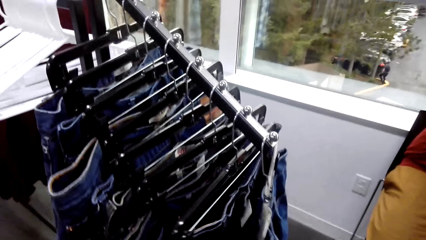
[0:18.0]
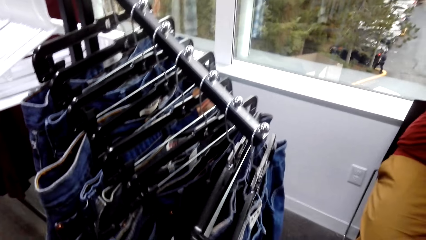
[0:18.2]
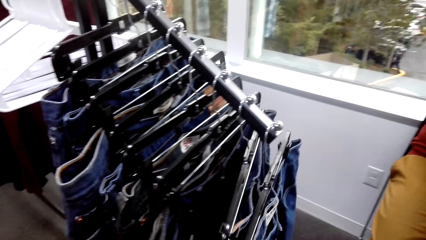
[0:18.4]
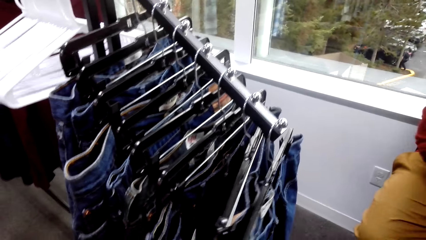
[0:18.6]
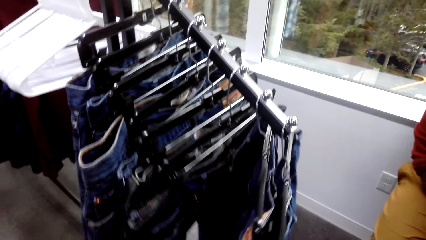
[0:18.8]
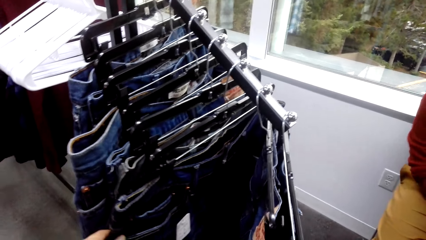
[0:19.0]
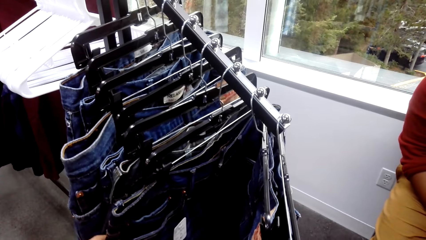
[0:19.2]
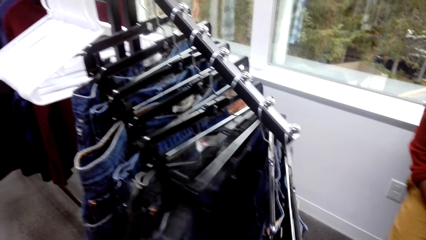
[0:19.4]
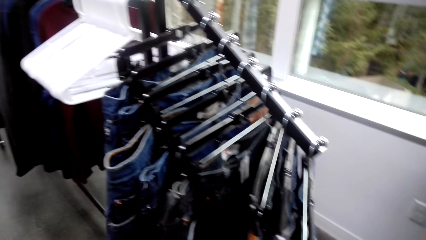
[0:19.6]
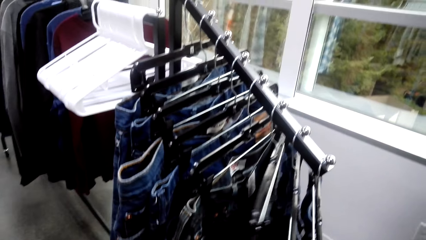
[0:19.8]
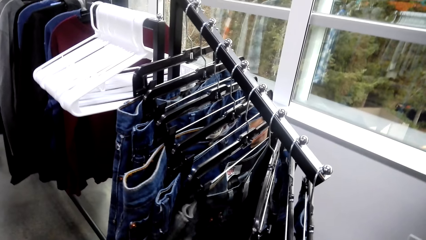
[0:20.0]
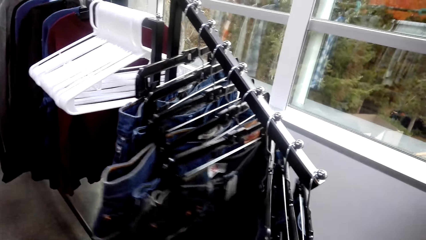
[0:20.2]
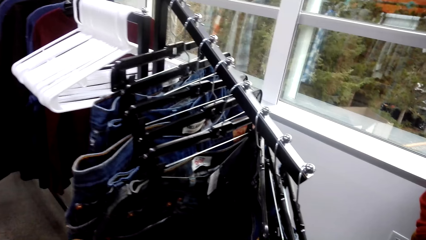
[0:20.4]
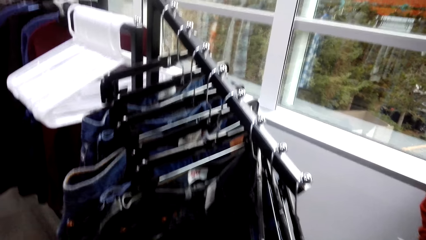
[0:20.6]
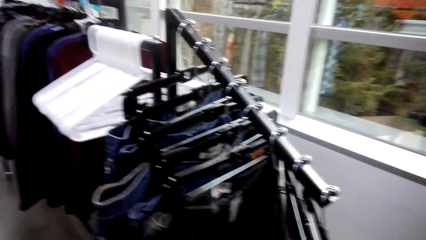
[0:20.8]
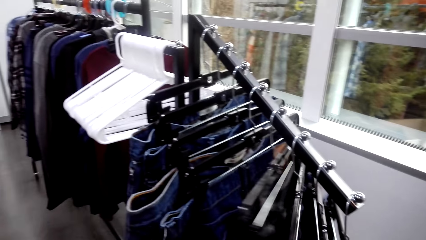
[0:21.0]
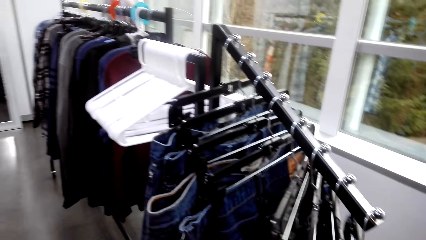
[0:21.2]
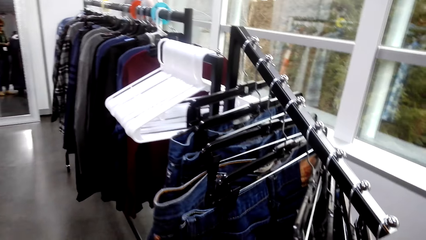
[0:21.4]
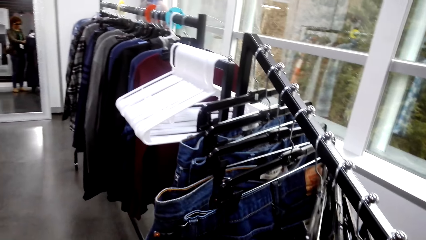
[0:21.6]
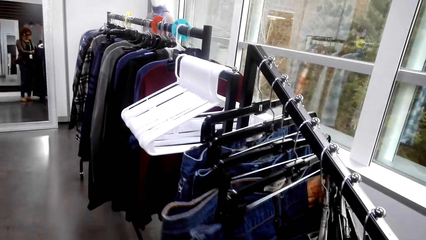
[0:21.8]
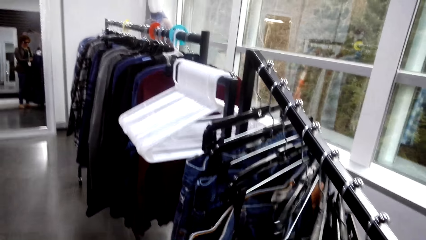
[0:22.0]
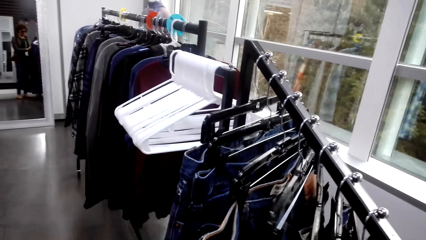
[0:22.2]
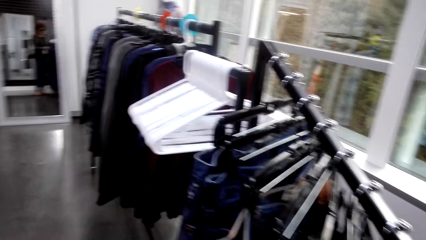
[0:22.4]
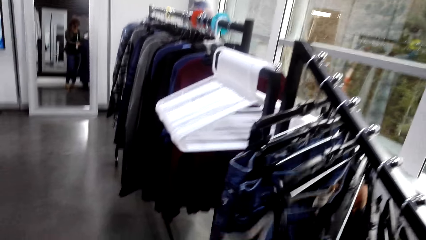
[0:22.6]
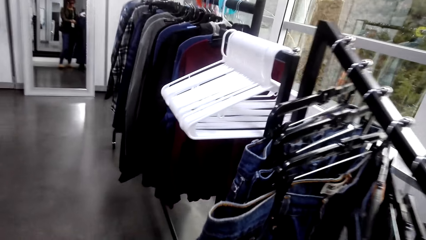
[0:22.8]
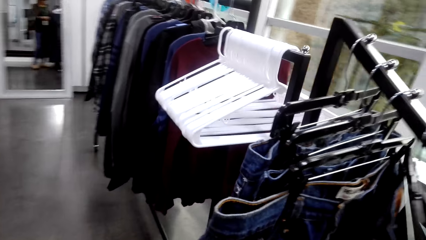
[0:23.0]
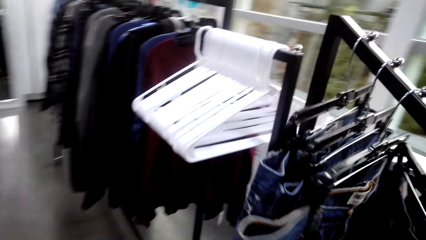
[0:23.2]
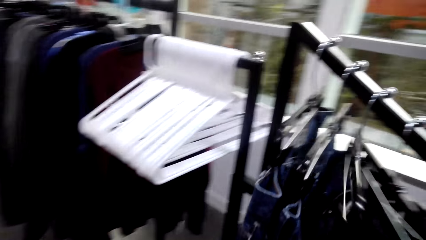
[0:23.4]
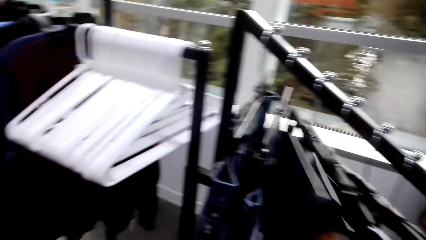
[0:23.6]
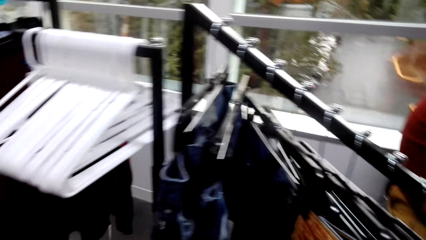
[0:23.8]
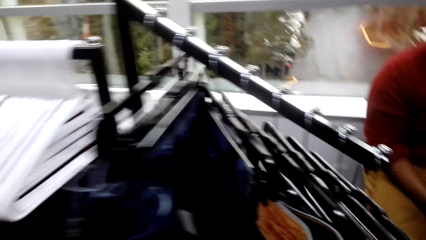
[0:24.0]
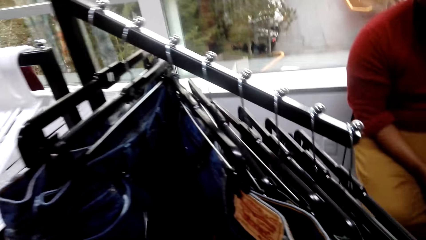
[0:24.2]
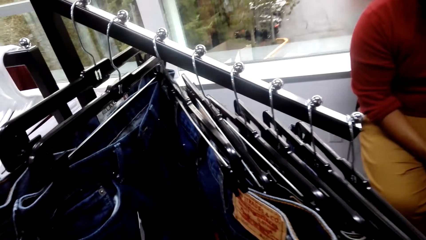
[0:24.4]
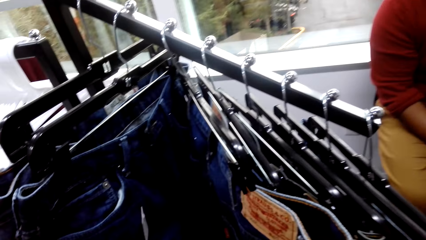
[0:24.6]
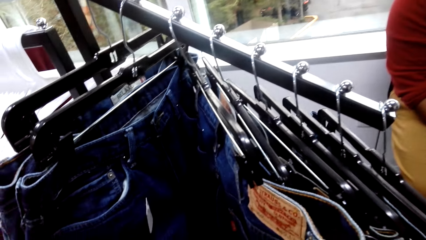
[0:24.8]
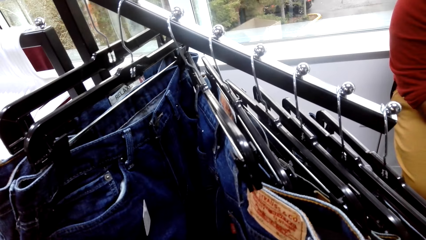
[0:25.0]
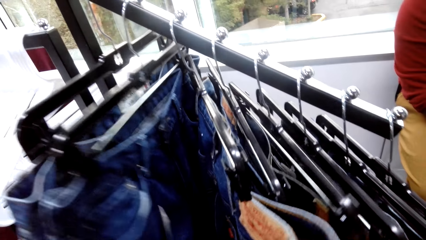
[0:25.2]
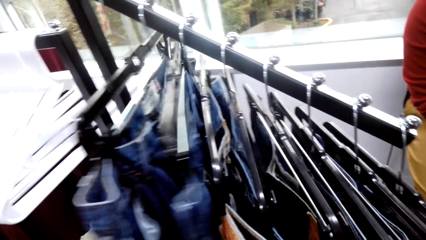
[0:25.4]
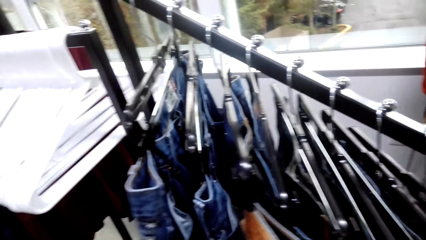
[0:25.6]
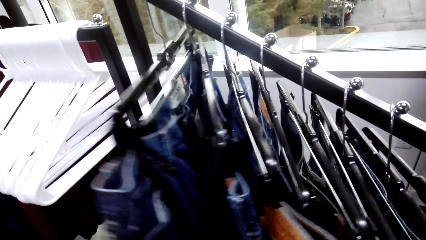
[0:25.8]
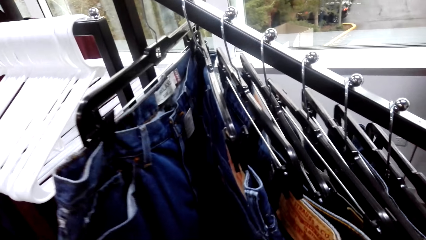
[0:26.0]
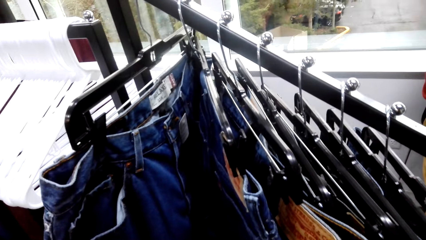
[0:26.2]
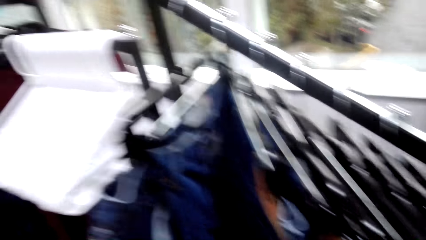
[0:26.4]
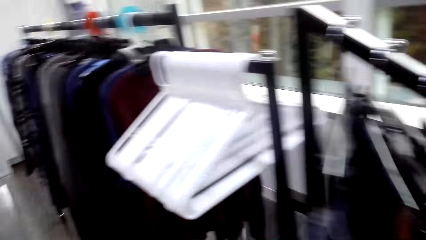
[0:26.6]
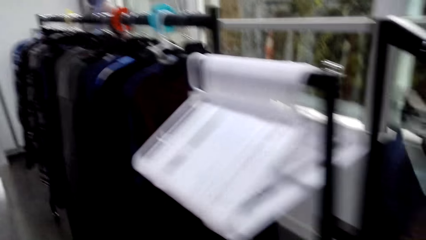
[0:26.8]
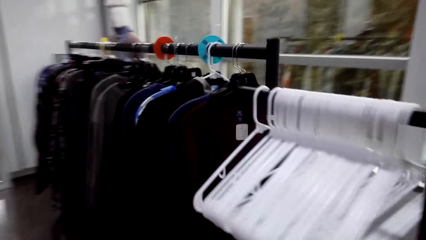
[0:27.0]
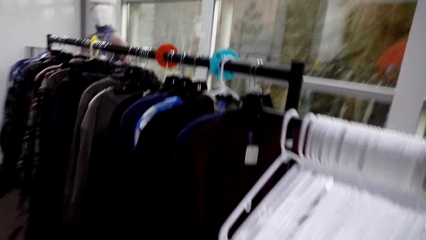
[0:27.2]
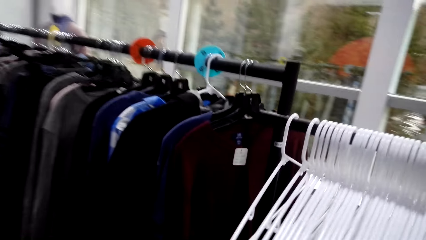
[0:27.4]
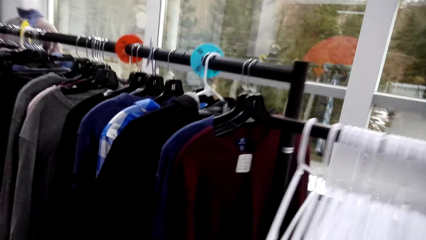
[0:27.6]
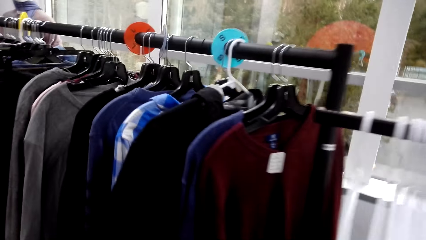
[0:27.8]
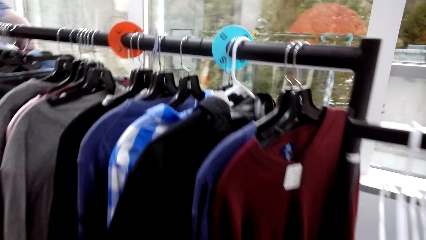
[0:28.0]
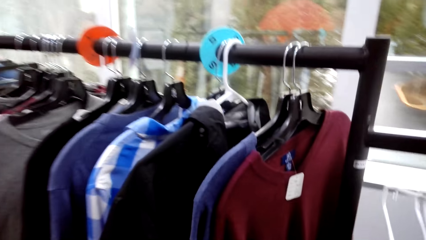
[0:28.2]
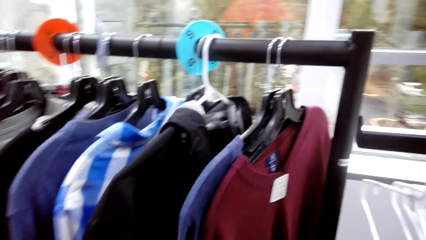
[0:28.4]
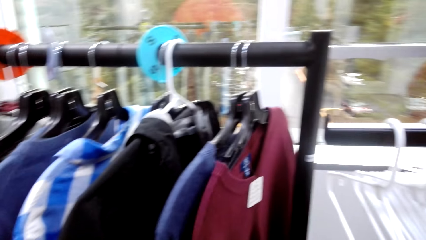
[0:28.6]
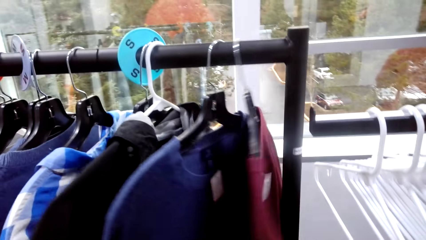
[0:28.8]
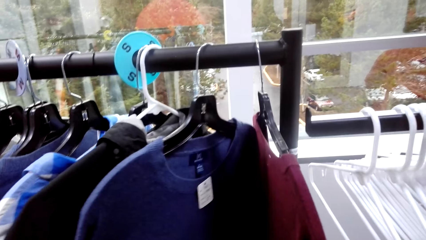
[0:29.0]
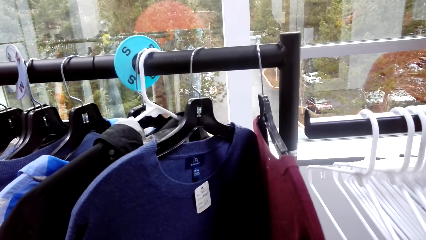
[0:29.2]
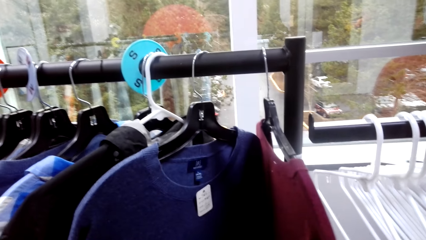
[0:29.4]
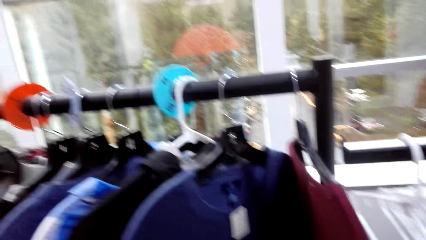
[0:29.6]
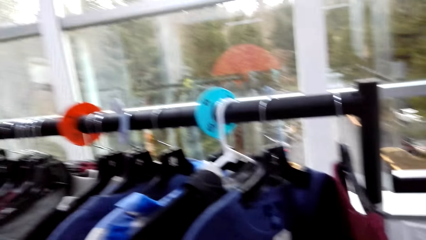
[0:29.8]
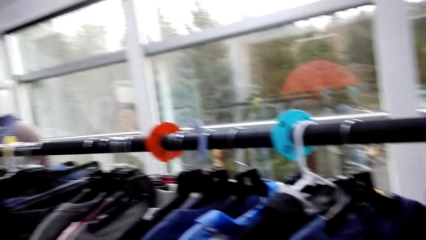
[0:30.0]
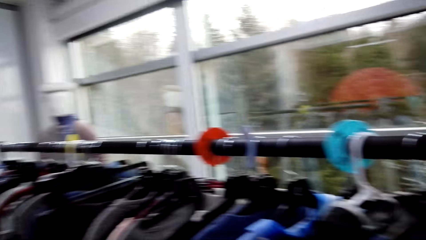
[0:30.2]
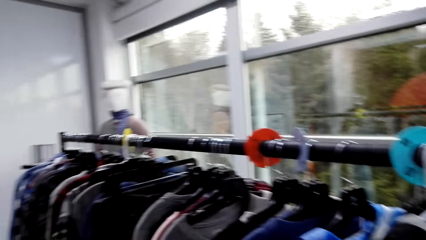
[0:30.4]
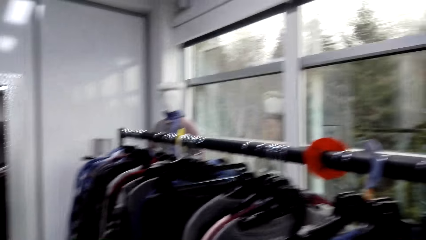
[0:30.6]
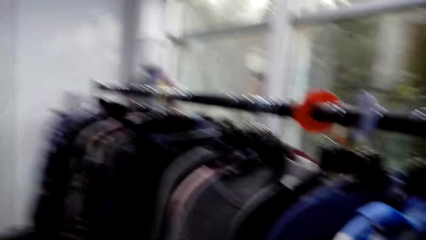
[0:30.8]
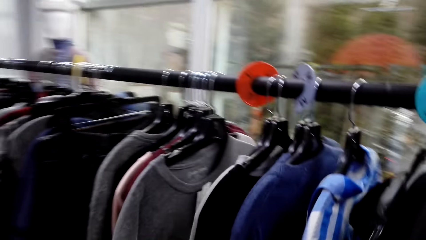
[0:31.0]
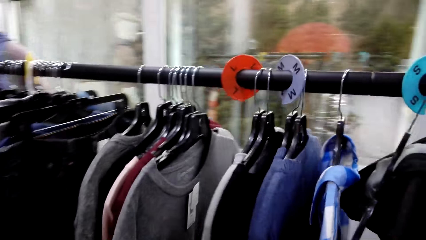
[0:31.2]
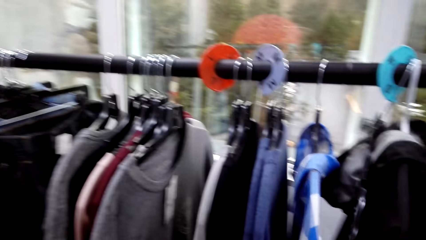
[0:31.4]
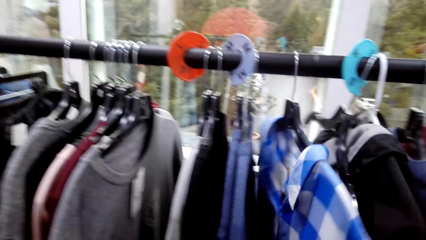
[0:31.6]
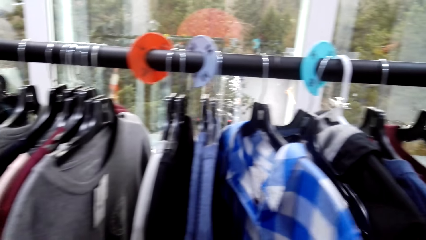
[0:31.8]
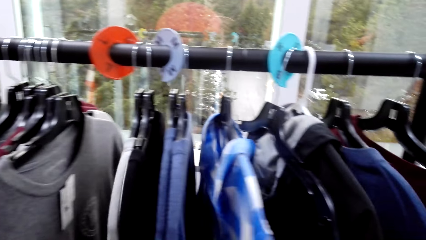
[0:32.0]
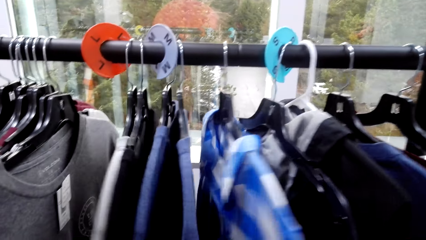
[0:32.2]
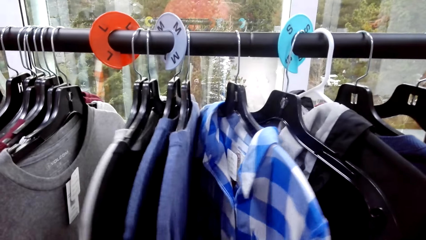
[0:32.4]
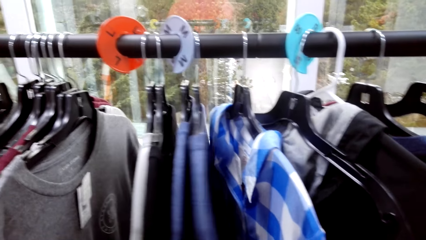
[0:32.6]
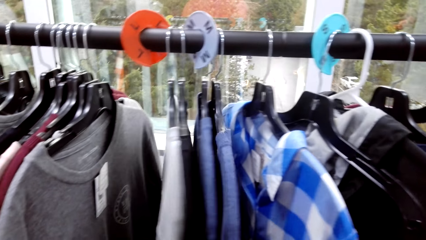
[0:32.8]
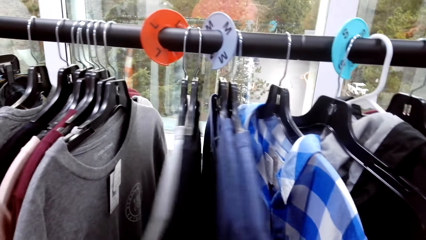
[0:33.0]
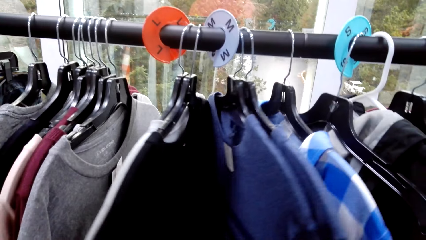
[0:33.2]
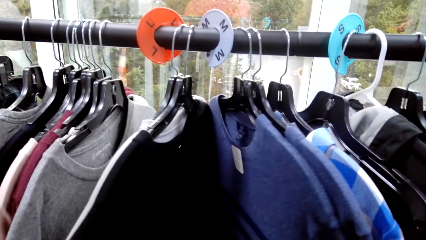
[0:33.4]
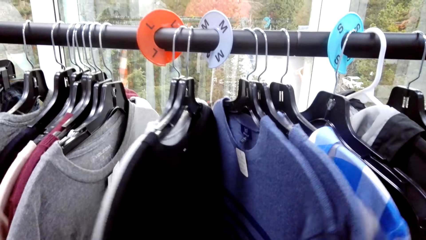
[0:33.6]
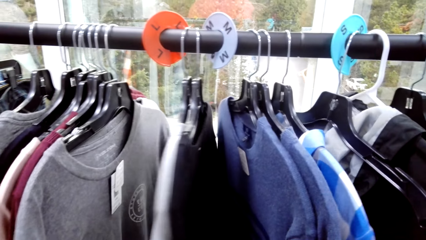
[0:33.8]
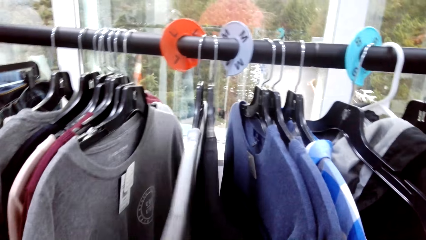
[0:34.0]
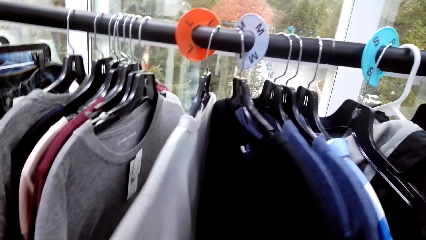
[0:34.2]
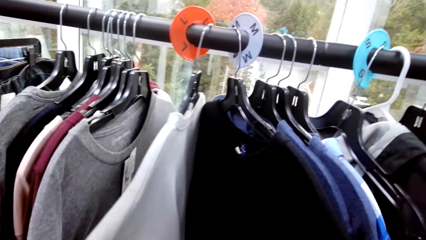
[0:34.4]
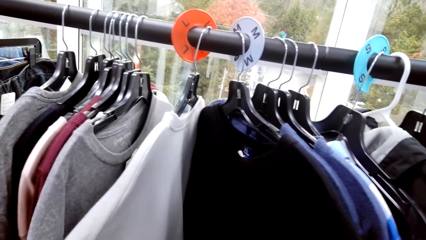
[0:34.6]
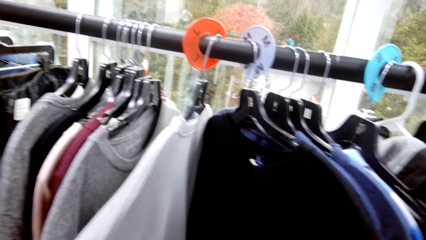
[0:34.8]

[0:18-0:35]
The camera wearer checks the clothes on the cloth line. They check clothes on another cloth line.
